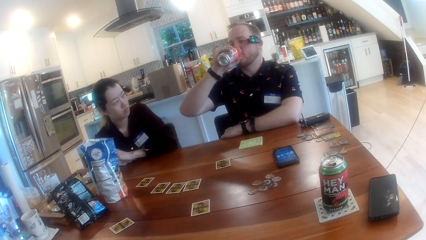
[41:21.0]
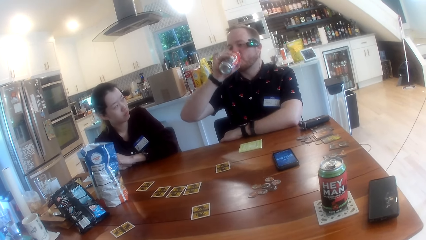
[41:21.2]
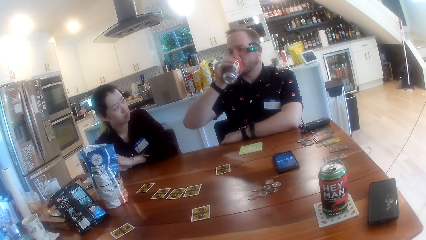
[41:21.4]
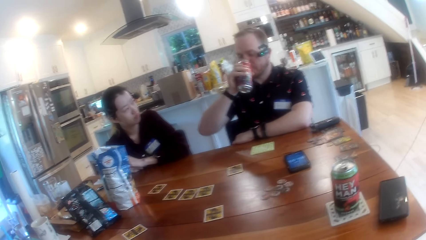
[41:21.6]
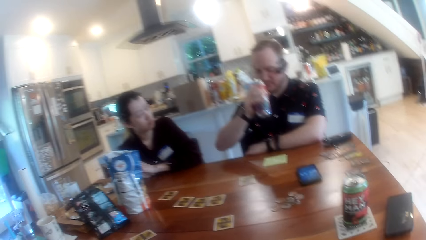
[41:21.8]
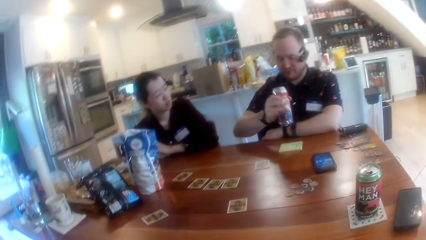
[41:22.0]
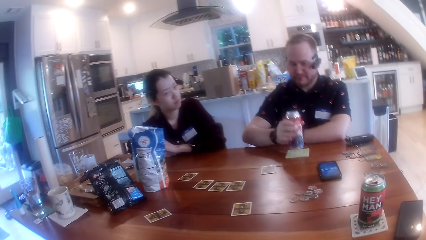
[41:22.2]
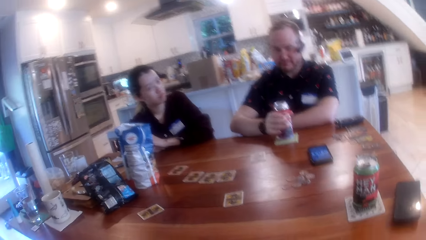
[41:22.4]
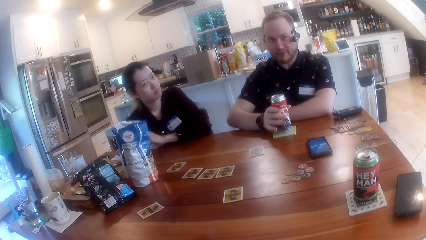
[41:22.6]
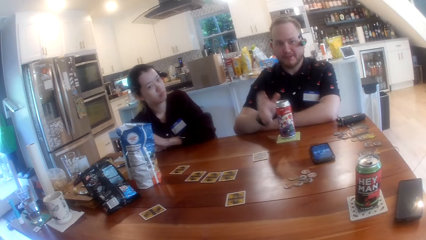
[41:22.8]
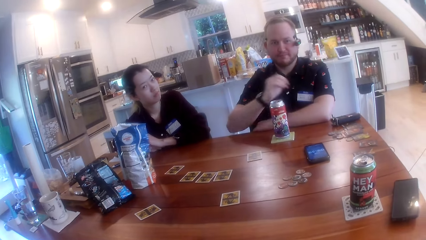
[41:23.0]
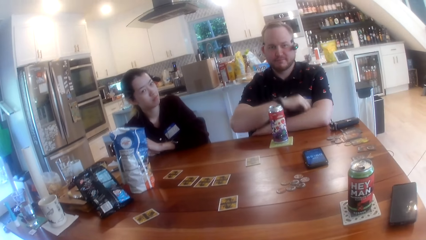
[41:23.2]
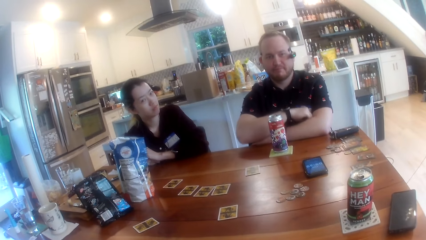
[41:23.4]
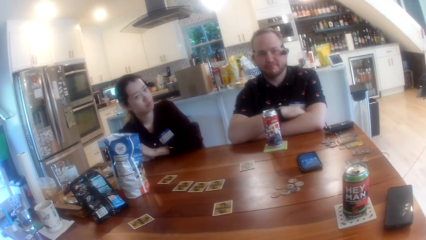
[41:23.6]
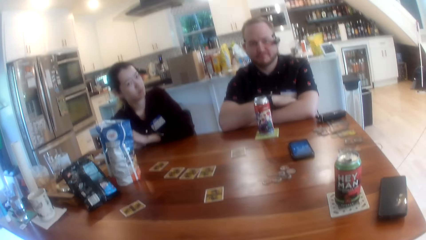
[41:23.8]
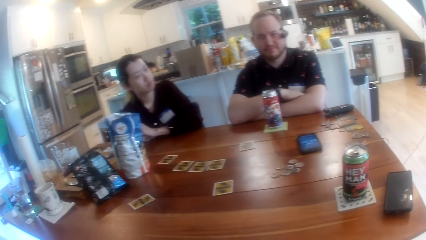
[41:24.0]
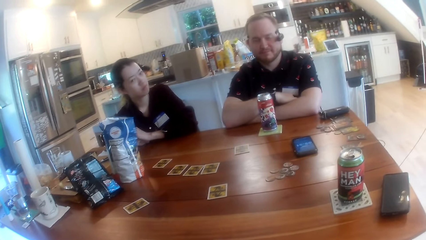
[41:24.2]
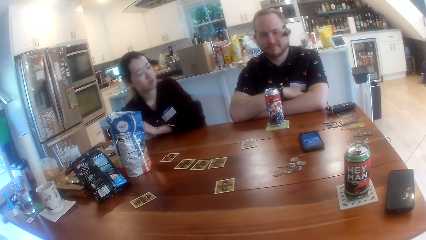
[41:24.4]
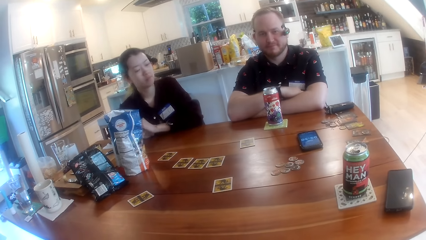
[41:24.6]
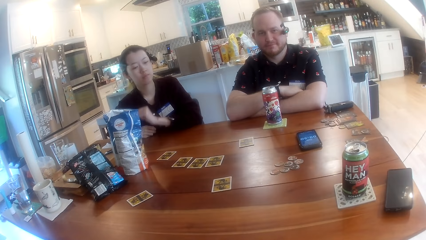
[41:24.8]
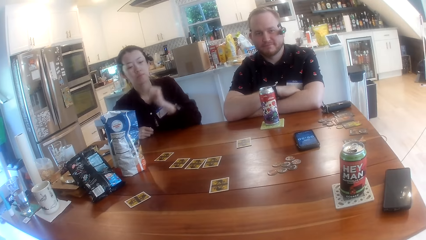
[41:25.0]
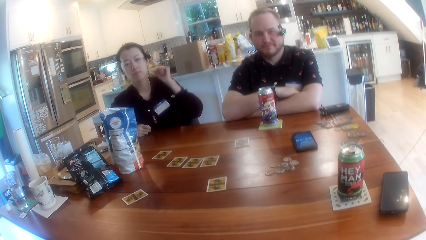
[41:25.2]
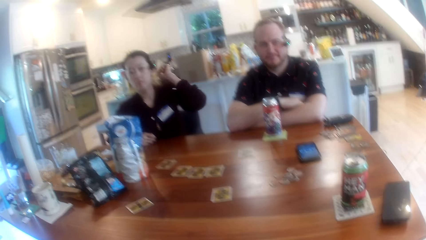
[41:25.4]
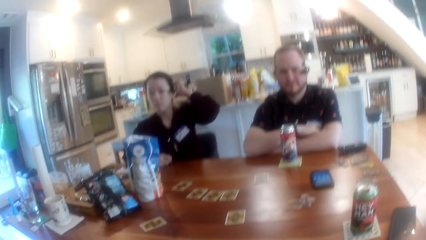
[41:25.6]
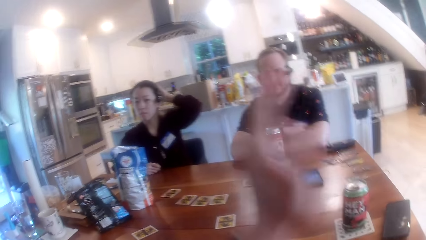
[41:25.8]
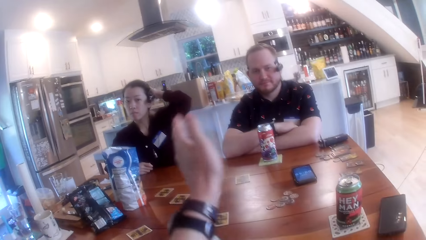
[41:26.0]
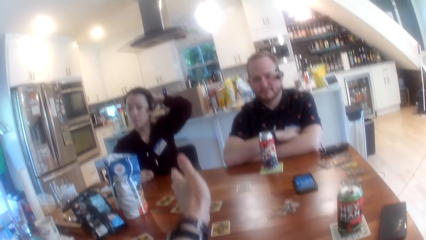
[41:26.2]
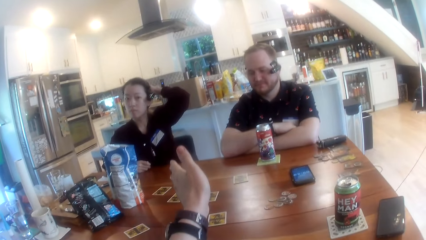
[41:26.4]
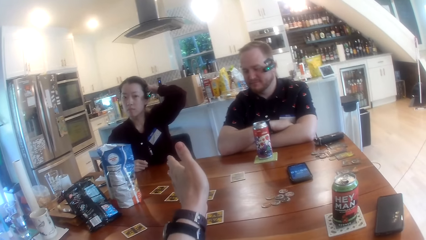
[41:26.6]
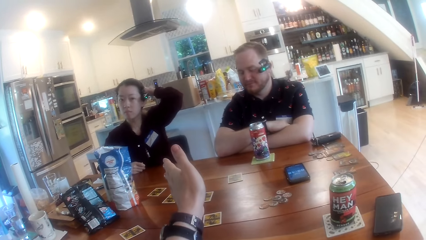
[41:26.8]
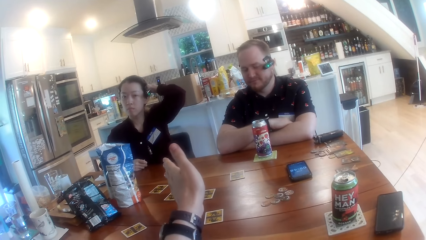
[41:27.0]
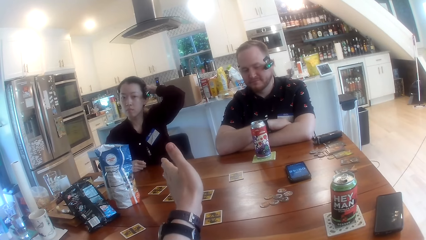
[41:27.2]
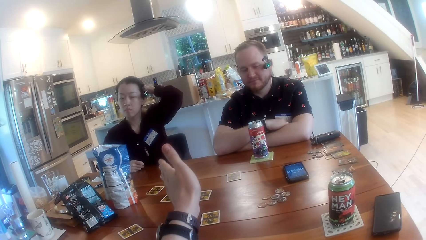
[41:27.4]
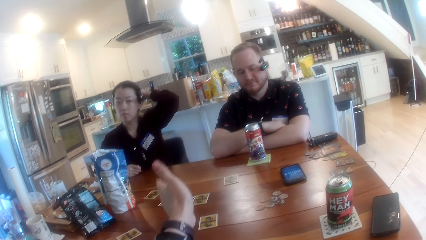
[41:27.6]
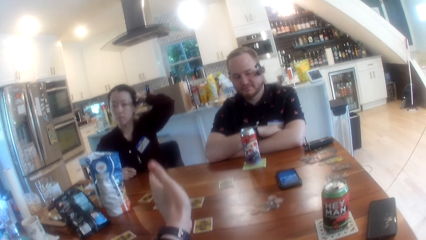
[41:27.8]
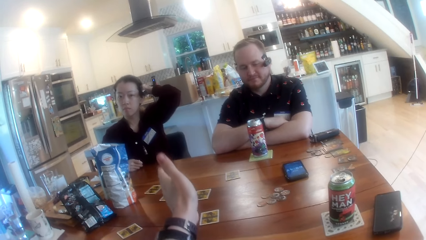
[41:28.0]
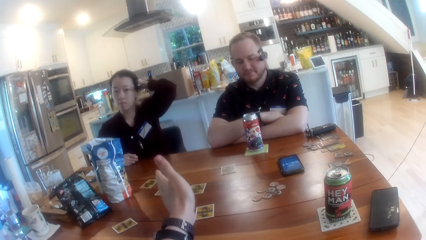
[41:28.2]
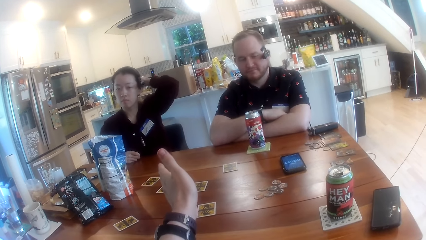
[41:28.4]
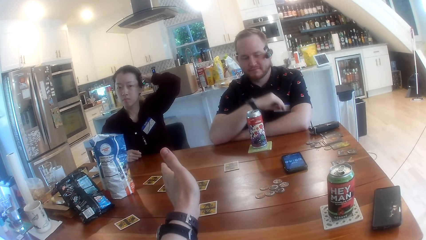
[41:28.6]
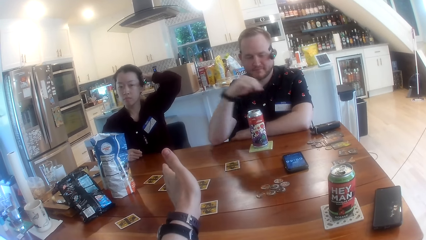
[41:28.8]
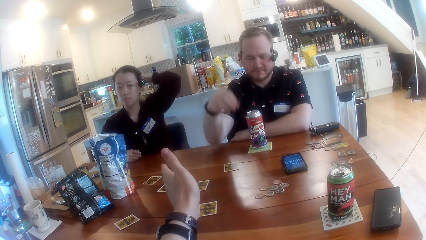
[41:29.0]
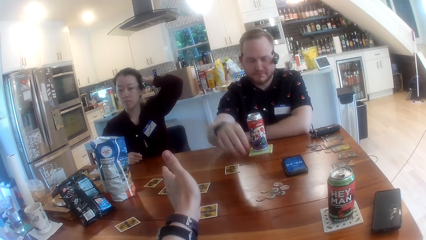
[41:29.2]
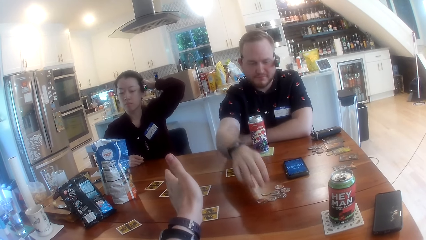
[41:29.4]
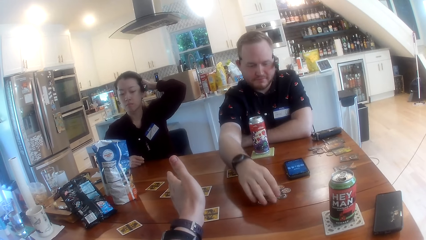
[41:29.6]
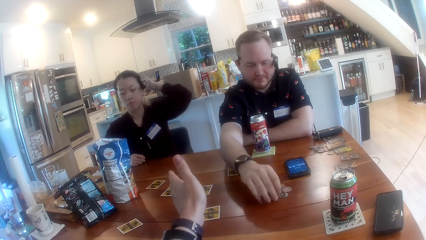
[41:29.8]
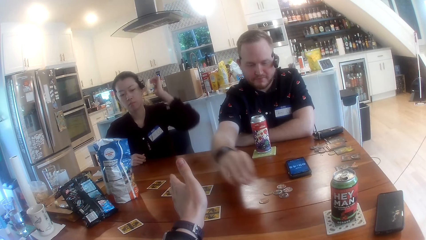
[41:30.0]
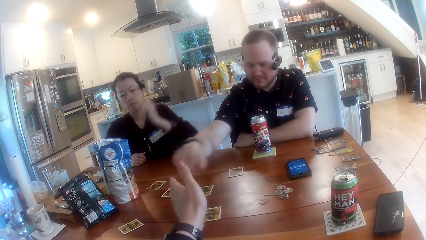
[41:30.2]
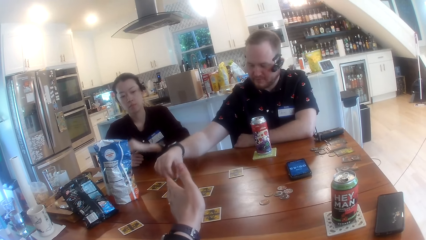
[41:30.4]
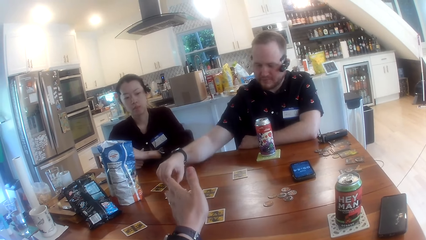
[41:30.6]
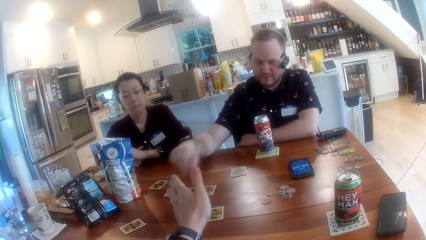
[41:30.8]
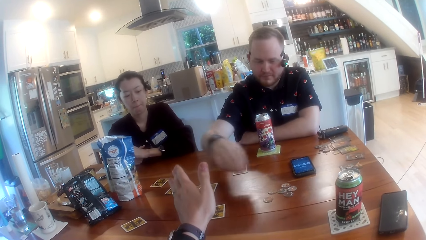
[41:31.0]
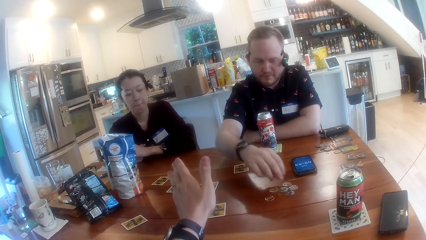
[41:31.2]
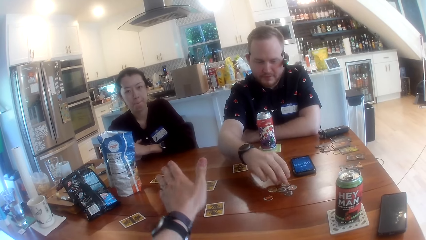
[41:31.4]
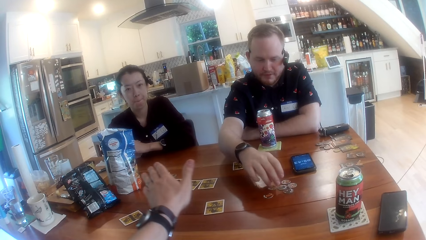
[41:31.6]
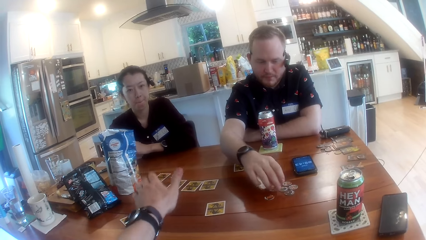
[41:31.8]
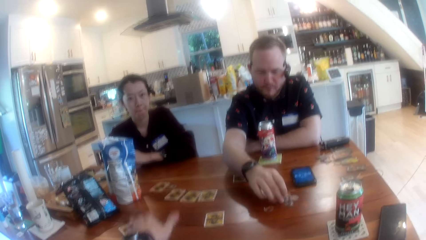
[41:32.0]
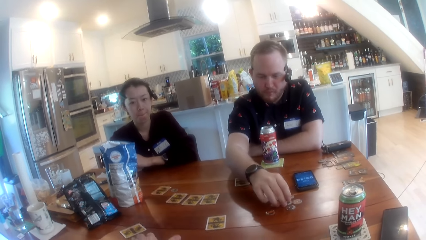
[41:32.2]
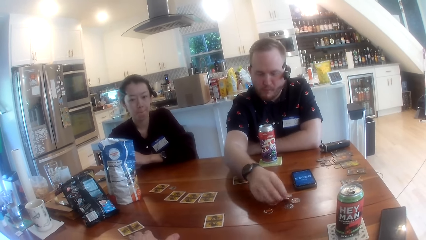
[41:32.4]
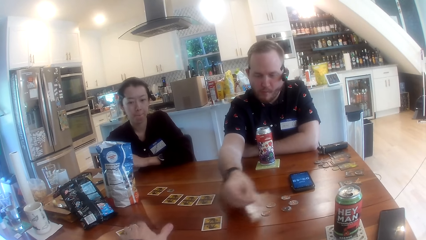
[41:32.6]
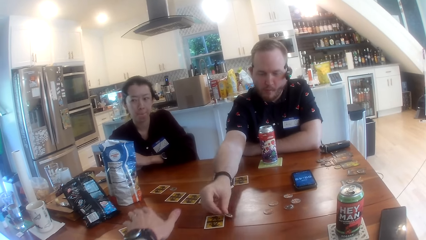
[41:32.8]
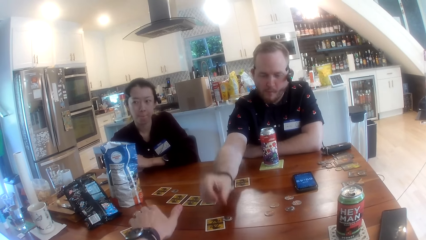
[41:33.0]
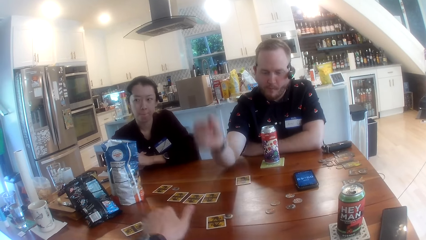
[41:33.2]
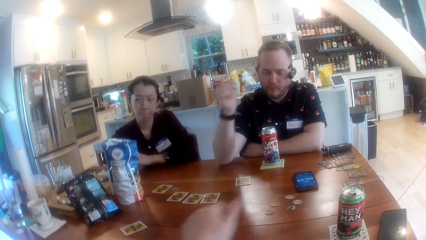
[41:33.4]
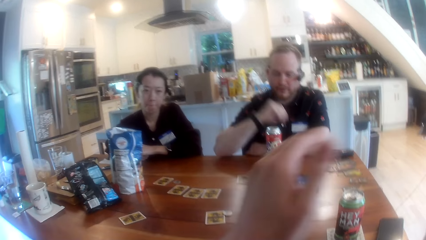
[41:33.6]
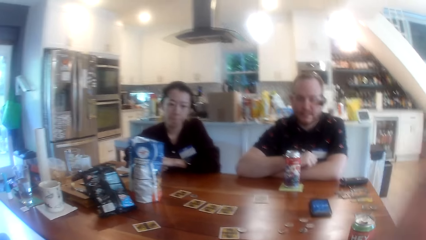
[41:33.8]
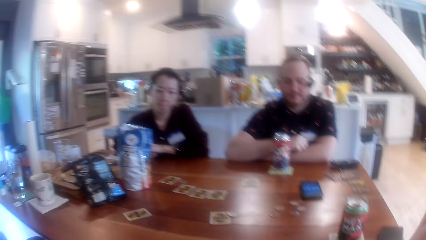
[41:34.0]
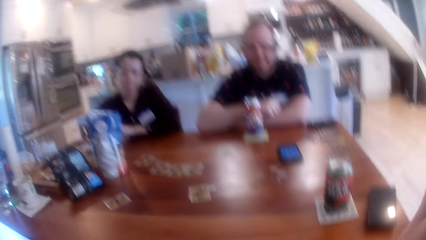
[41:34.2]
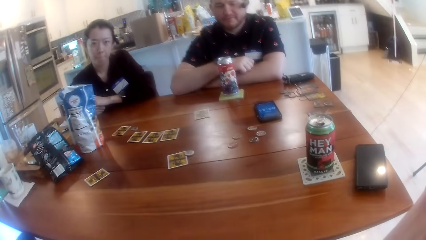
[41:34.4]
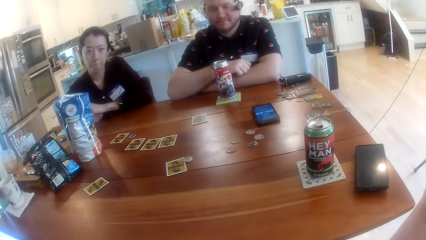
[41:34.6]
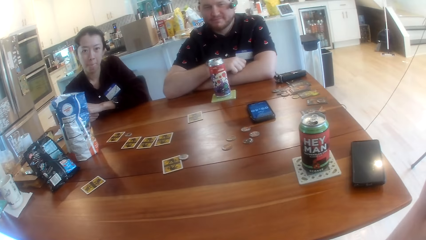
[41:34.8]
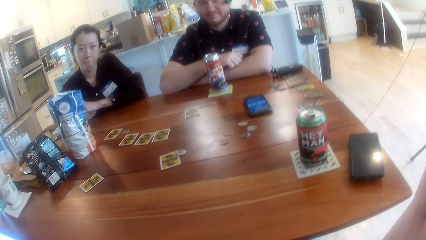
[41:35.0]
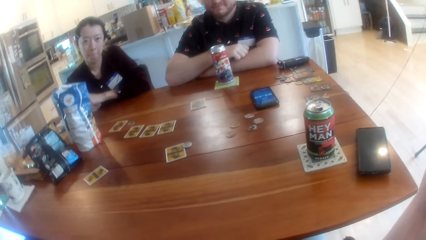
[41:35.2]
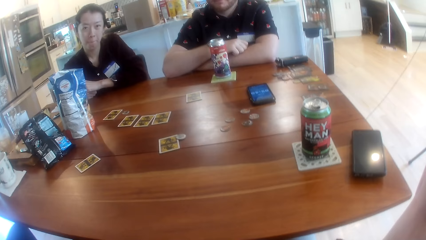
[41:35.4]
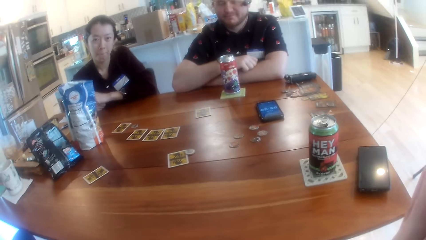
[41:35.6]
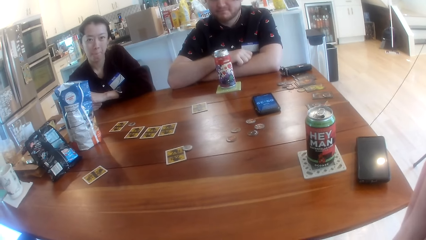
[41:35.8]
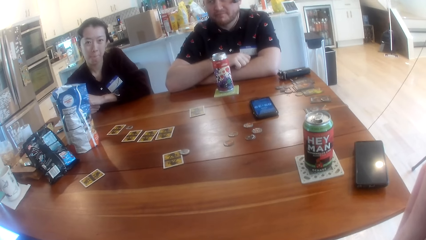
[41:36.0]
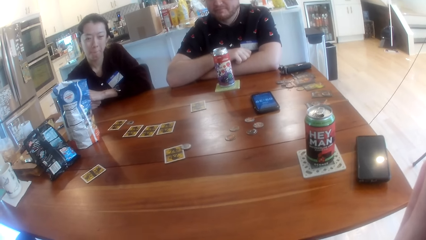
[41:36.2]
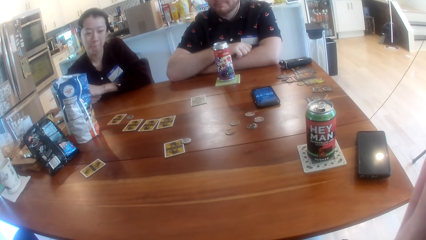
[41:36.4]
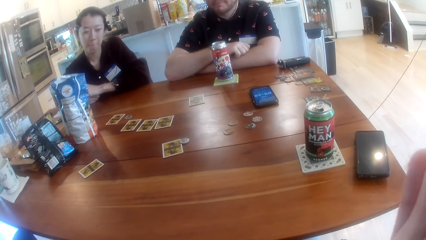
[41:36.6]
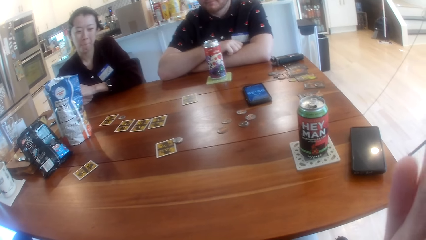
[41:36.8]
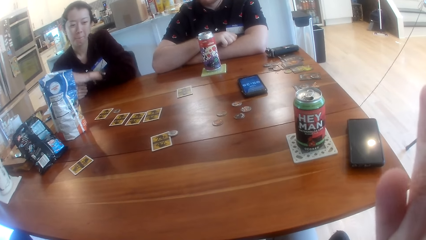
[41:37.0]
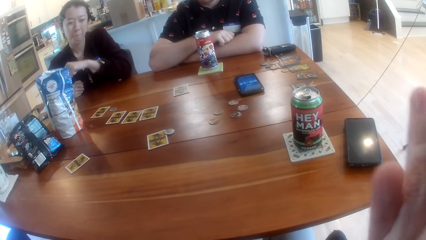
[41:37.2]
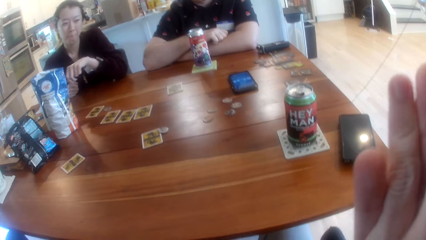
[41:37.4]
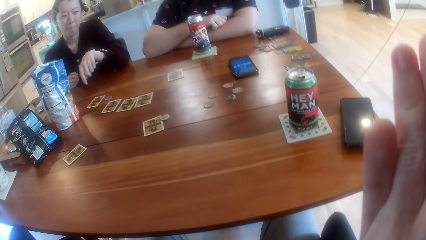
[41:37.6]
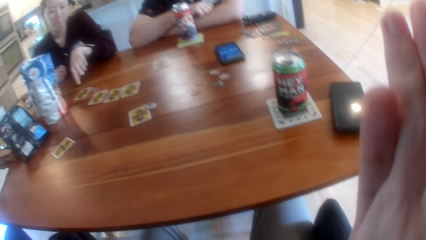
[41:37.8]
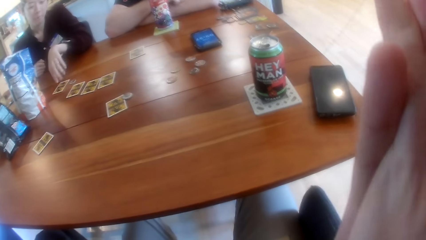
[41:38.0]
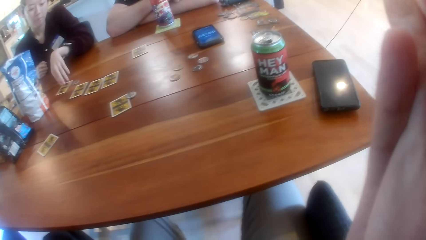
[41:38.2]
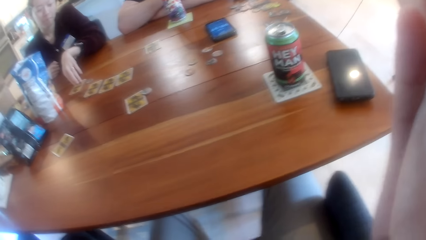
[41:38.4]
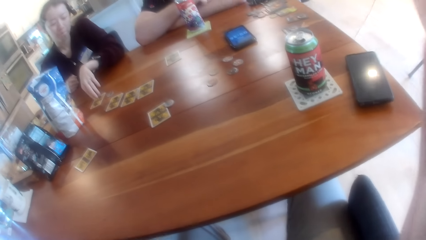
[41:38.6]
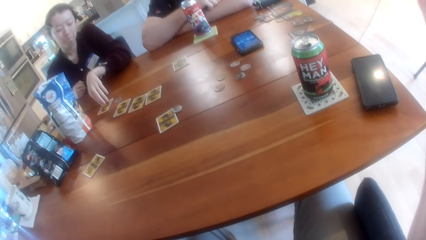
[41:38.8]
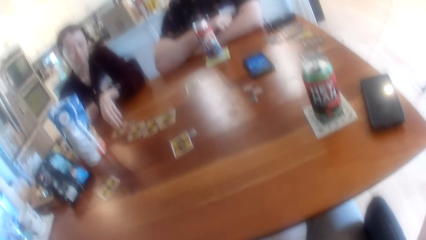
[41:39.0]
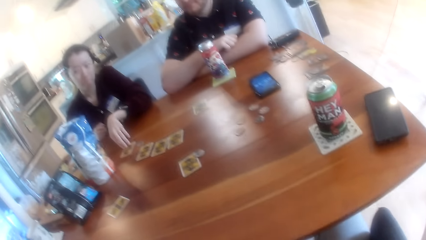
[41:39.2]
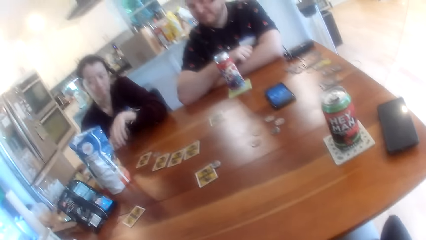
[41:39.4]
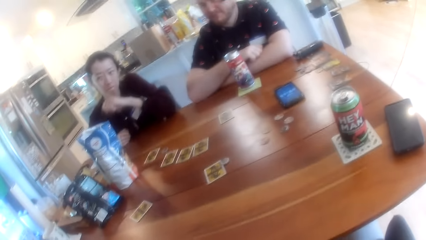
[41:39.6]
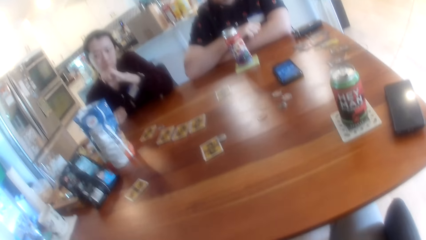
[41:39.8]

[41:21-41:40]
The man drops the can on the table with his right hand. The camera wearer interacts with the man, a woman and another woman at the table. The first woman scratches the back of her head with her left hand. The camera wearer instructs the man. He slants his hand on the table. The man picks up a game chip on the table with his right hand and holds something. The man drops the game chip on a card on the table with his right hand. The man picks up the game chip on the table with his right hand. The camera wearer places his hand on the table. The man drops the game chip on the card on the table with his right hand. The camera wearer touches his face with his left hand. He pulls his hand back. The first woman points at the card and touches the card on the table with her left hand.
